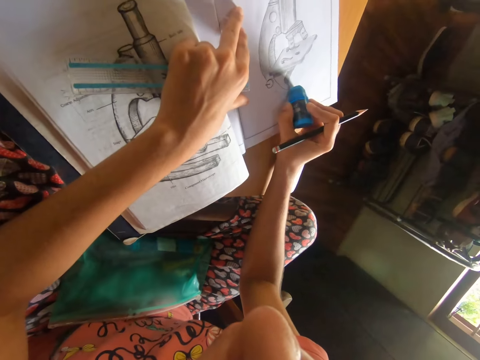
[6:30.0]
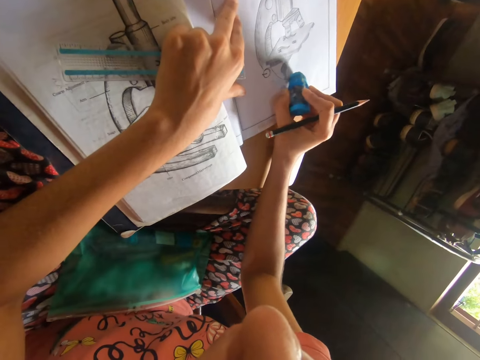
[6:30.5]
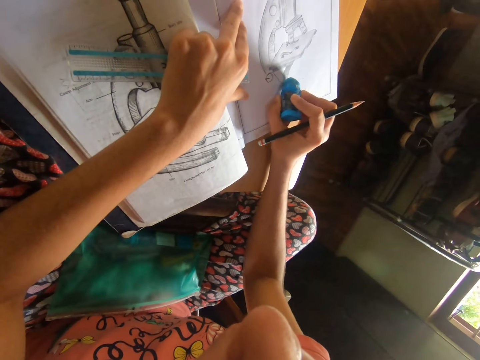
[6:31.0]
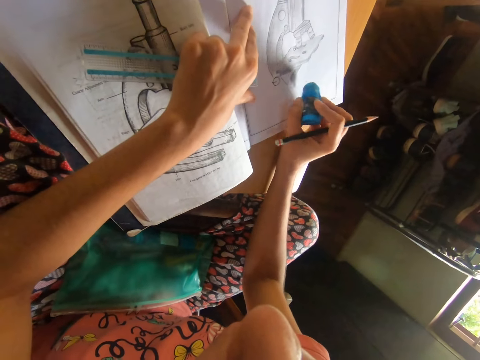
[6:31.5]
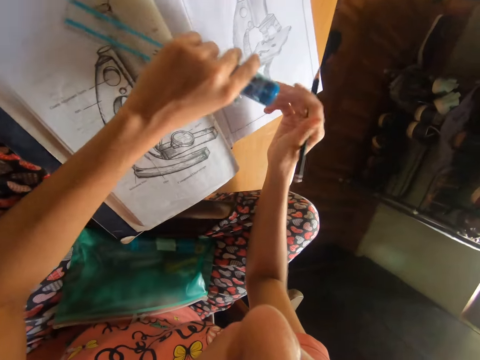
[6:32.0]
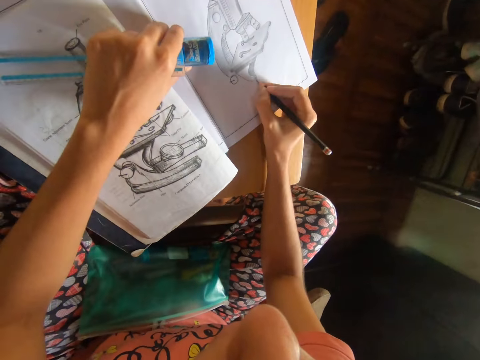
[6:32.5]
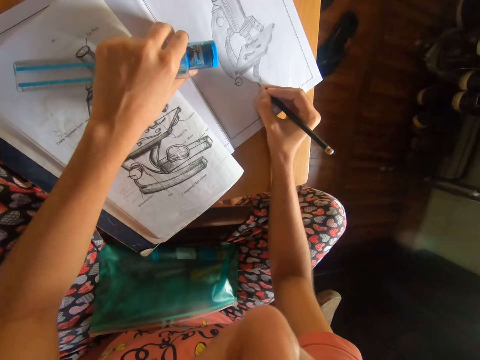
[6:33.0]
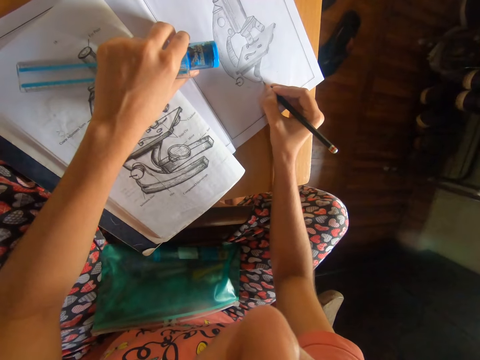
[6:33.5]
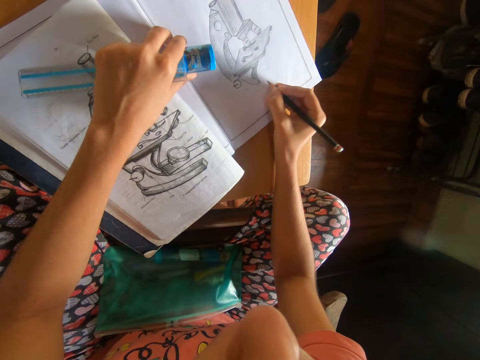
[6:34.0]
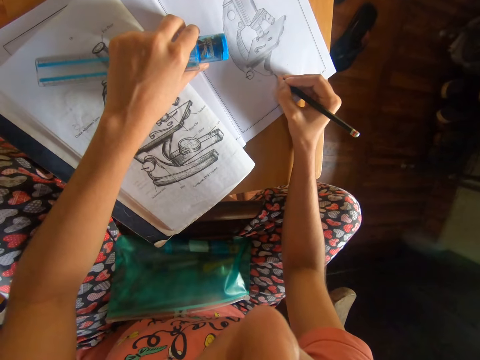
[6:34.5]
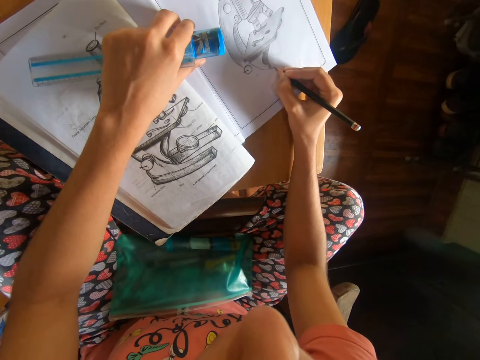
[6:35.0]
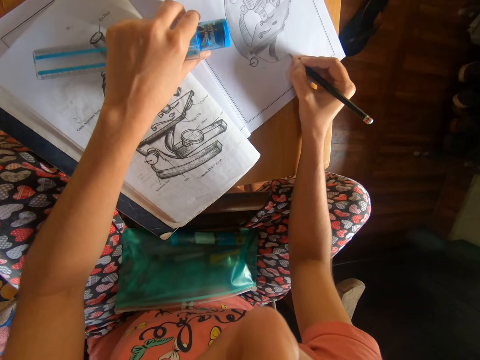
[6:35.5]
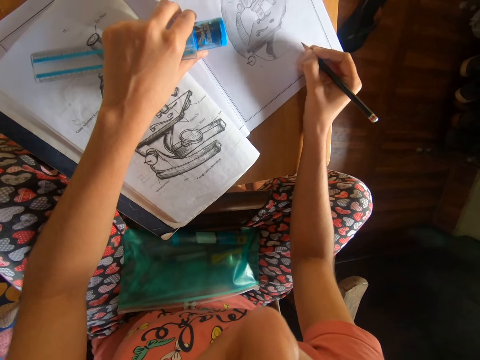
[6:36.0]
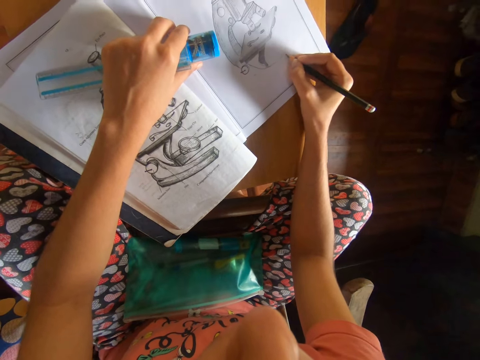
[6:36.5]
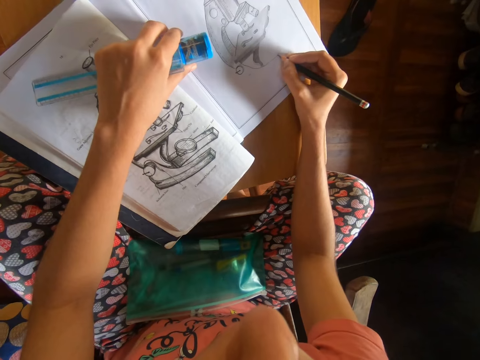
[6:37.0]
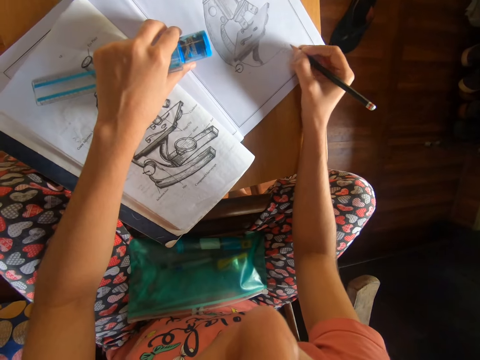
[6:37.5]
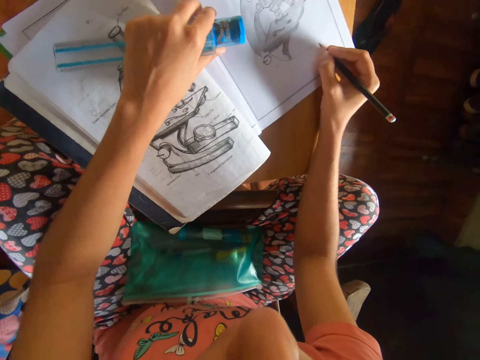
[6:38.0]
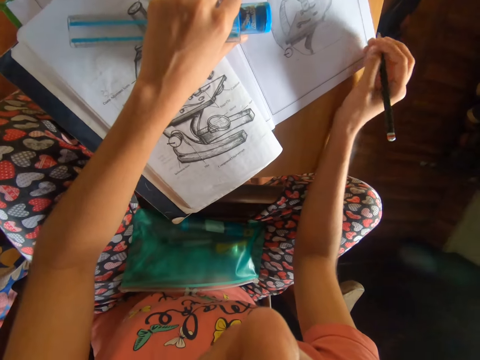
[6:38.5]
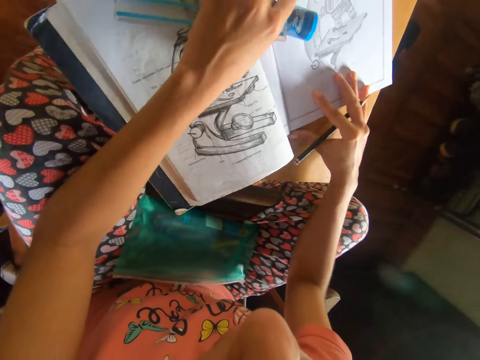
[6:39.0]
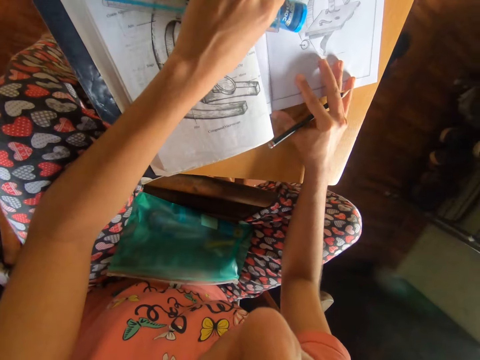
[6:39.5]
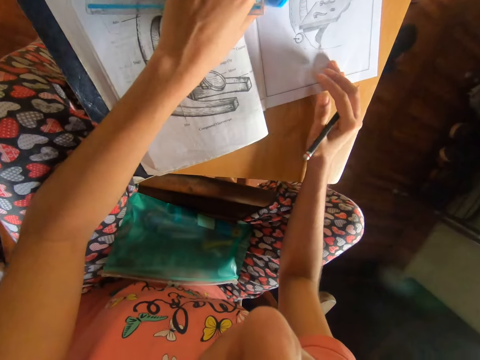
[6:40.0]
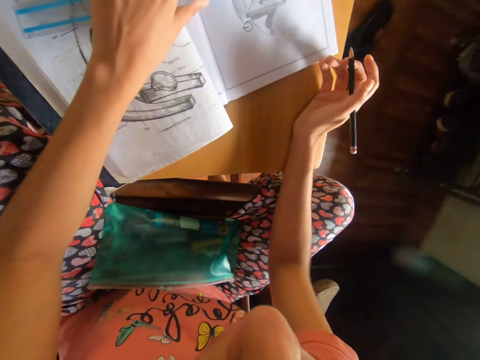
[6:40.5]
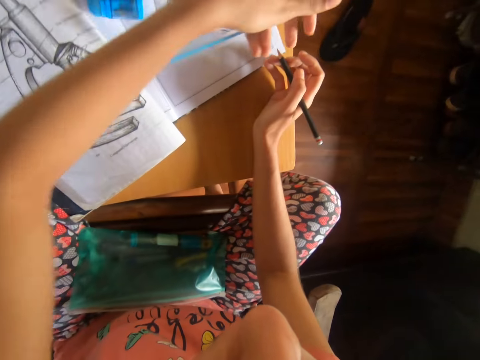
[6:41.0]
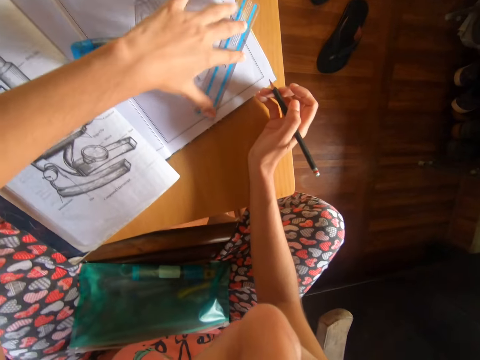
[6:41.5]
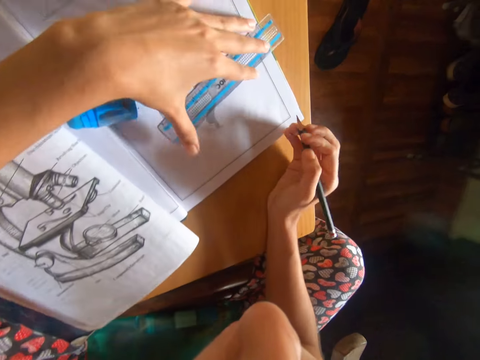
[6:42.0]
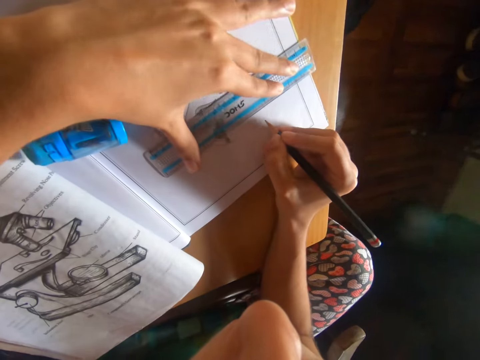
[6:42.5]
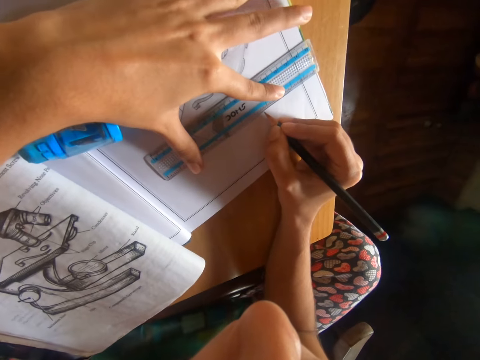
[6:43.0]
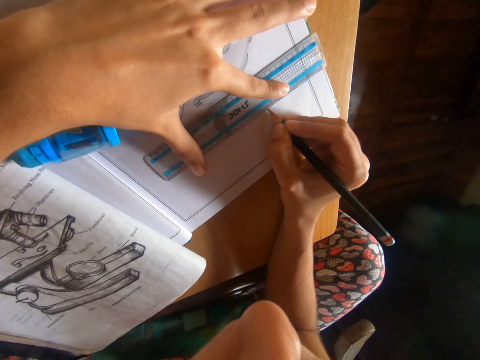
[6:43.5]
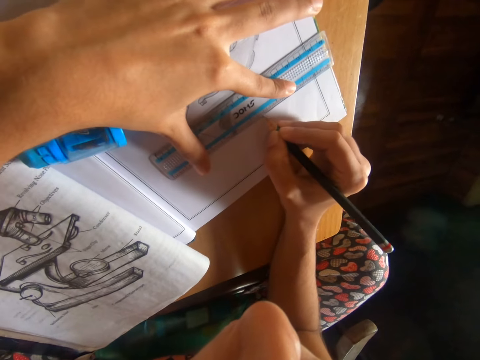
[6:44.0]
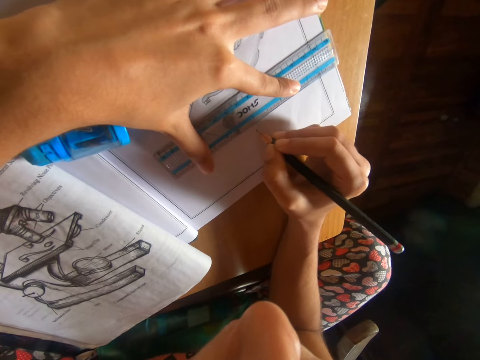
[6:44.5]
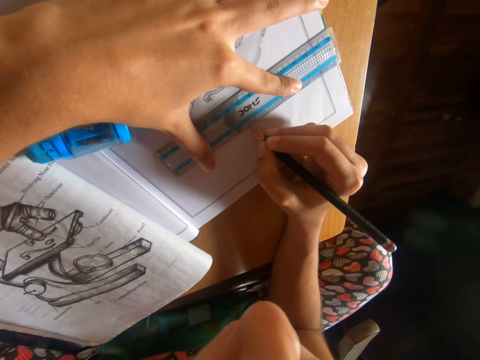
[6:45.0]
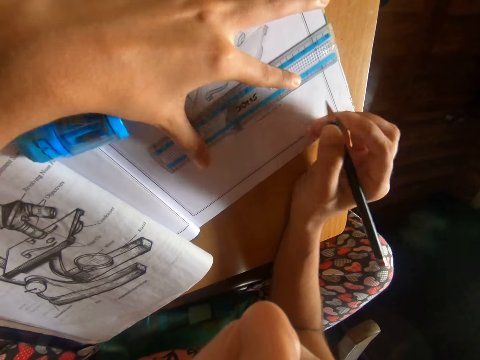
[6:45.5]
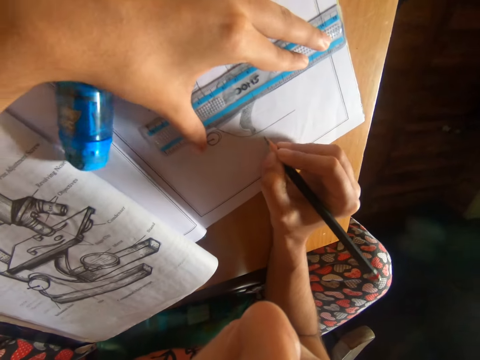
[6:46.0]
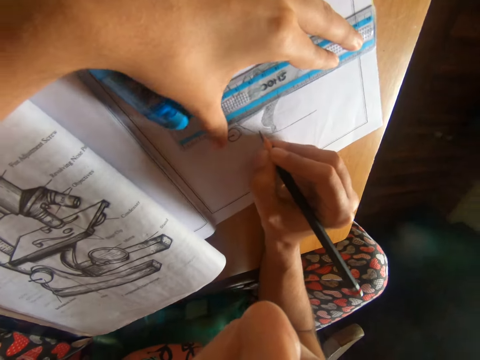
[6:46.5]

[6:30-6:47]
The camera wearer erases the diagram from the book on the table with the eraser in his right hand. He passes the eraser from his right hand to his left hand. He places his right hand on the table. He draws the diagram on the book on the table with the pencil in his right hand. He adjusts the book on the table with both hands. He places his right hand on the table. He drops the ruler in his left hand on the book on the table. He moves the ruler on the book on the table with his left hand. He draws the diagram on the book on the table with the pencil in his right hand and the ruler. He moves the ruler on the book on the table with his left hand.

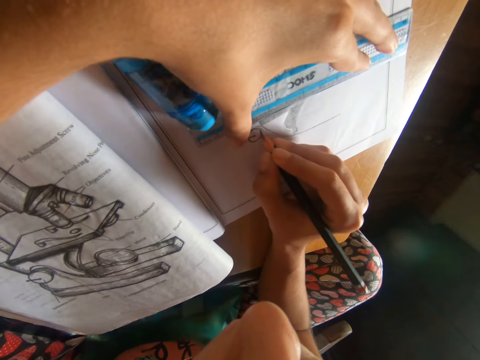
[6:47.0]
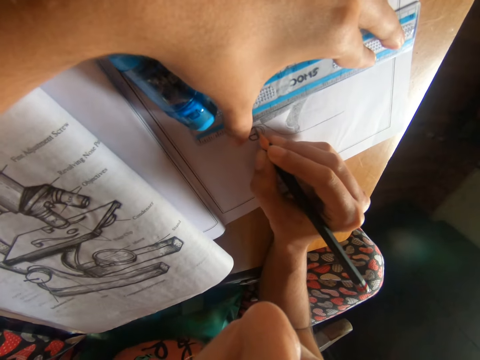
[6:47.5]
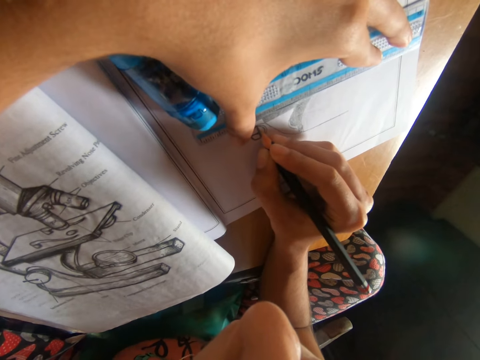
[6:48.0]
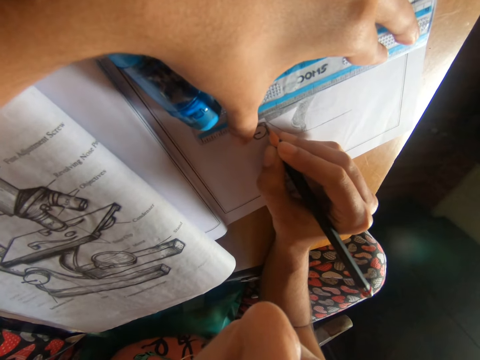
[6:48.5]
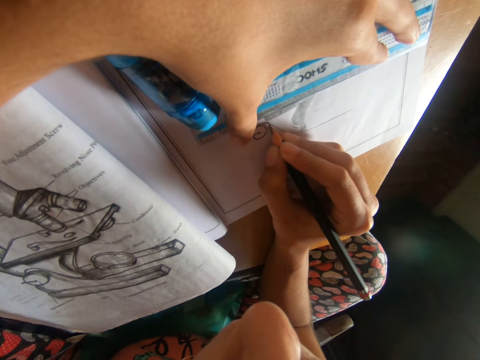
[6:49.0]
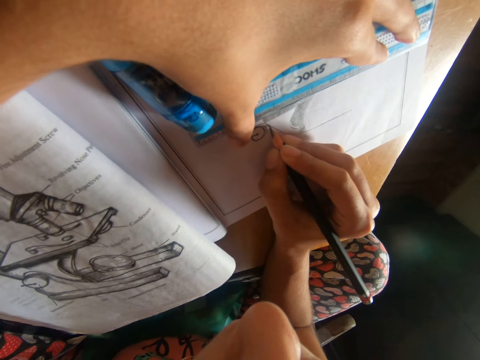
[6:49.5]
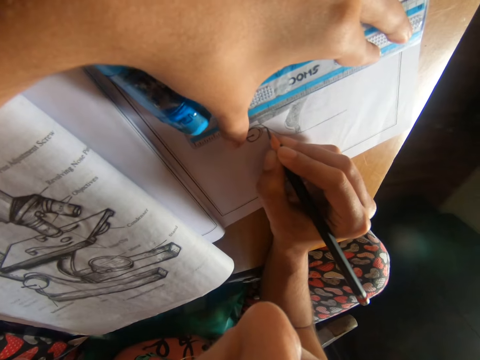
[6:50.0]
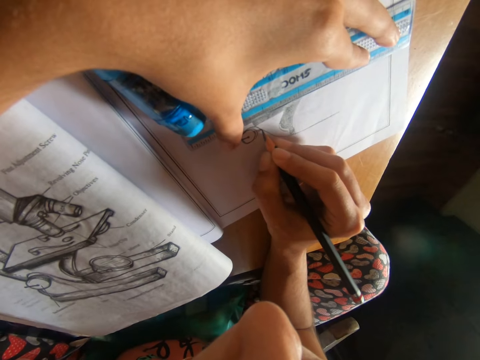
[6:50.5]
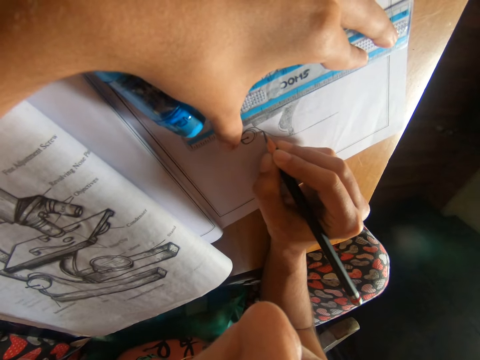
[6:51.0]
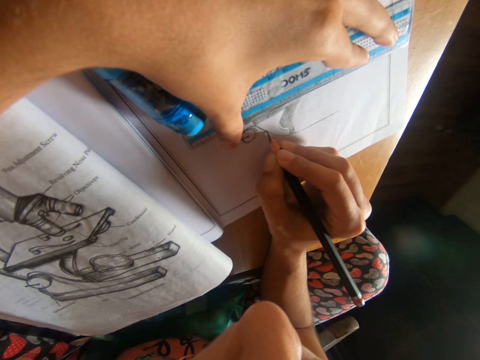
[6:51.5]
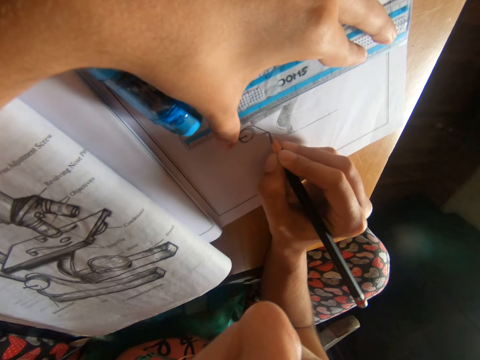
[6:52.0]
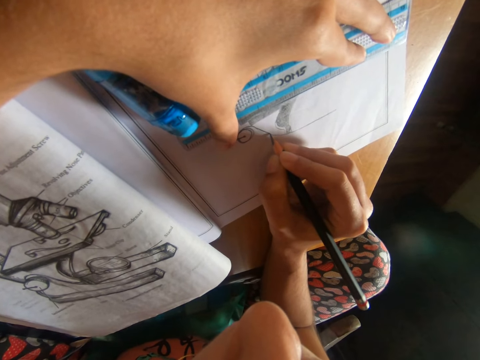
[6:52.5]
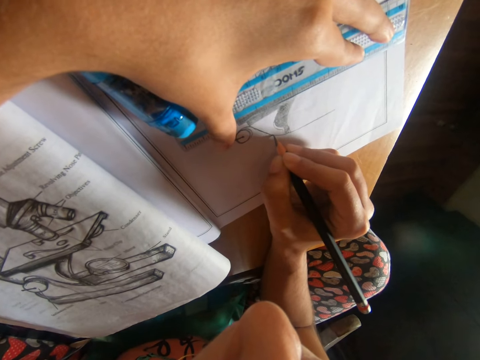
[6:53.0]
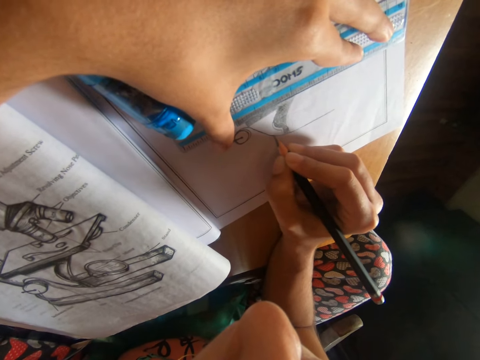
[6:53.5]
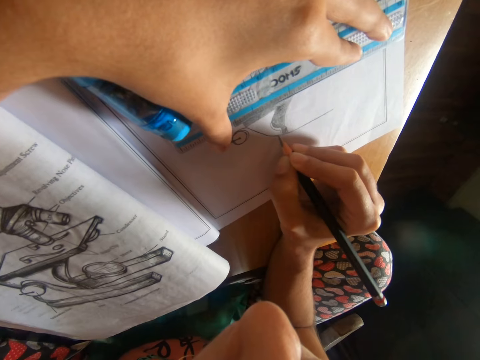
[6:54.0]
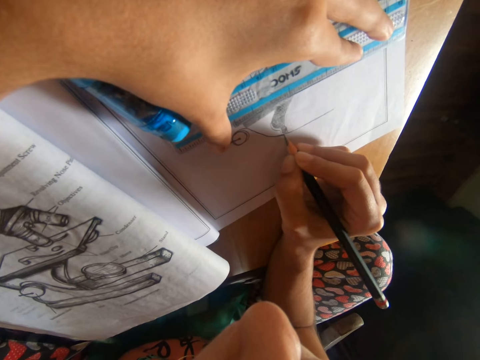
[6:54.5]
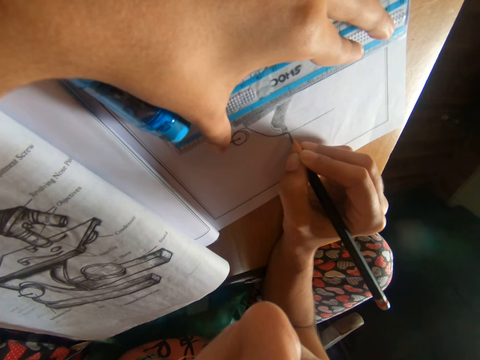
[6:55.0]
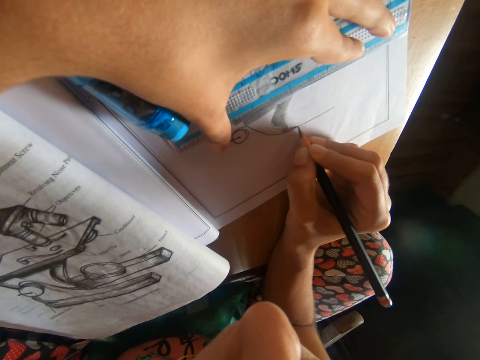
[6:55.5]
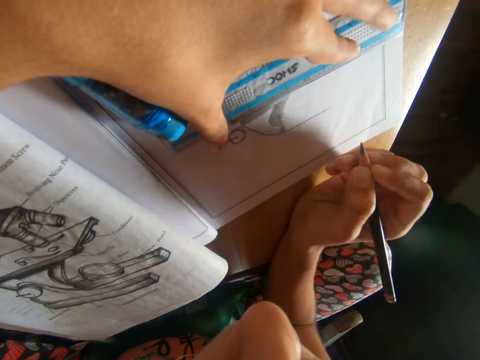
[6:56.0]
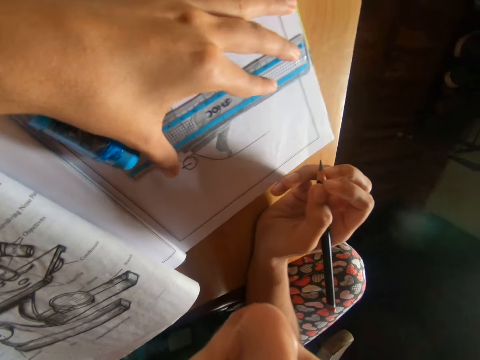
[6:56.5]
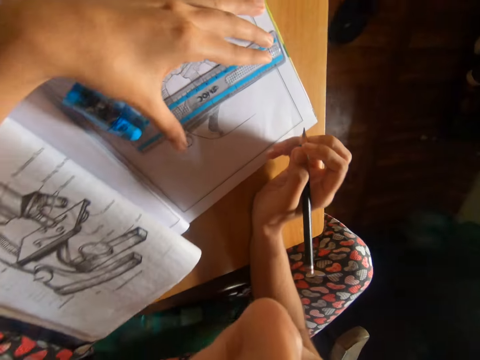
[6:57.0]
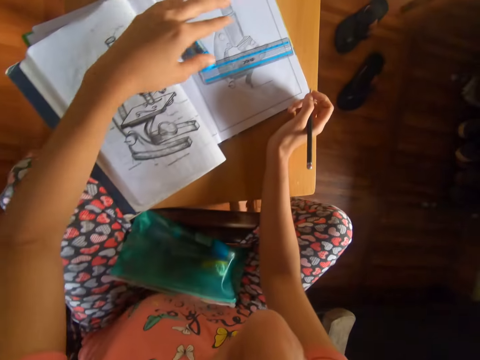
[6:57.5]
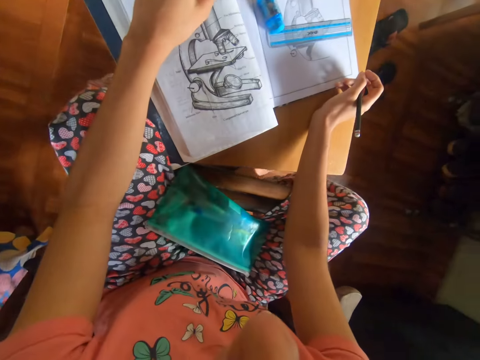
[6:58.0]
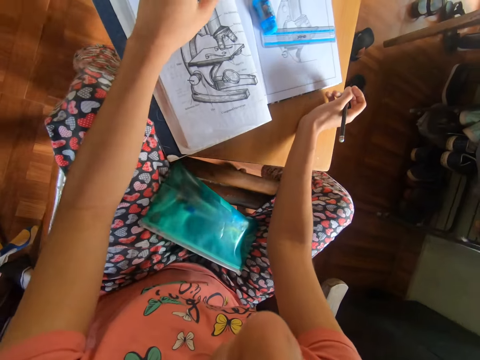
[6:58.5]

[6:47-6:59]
The camera wearer draws the diagram on the book on the table with the pencil in his right hand.
